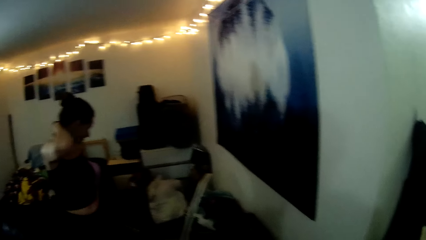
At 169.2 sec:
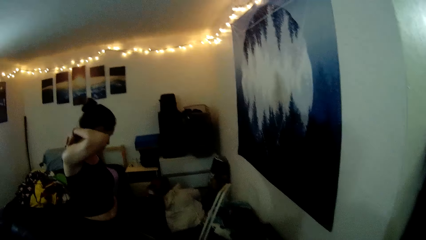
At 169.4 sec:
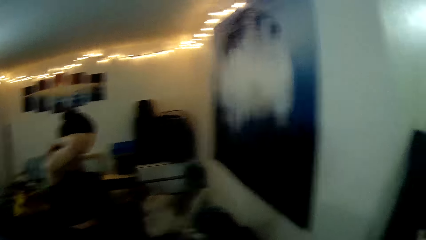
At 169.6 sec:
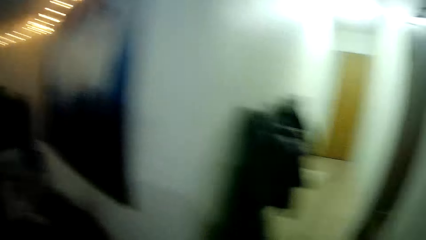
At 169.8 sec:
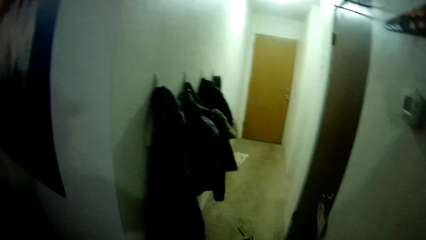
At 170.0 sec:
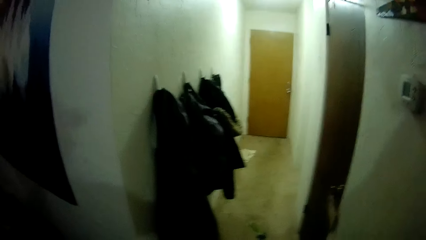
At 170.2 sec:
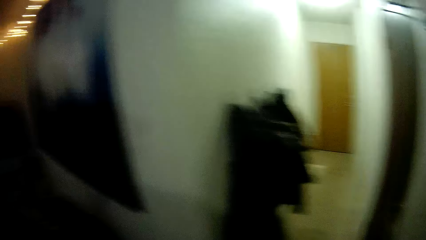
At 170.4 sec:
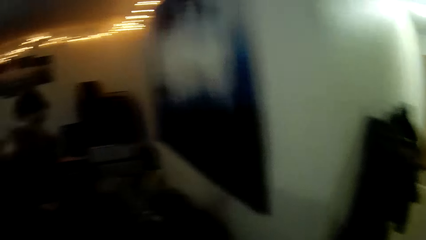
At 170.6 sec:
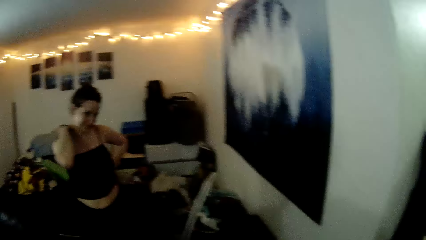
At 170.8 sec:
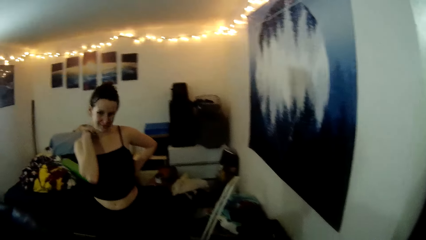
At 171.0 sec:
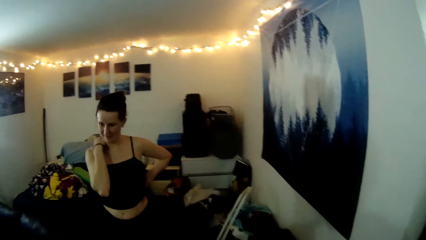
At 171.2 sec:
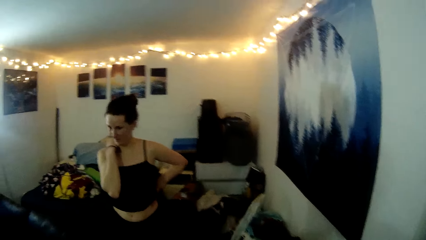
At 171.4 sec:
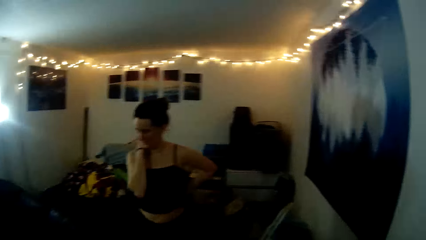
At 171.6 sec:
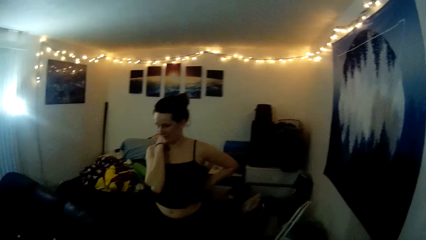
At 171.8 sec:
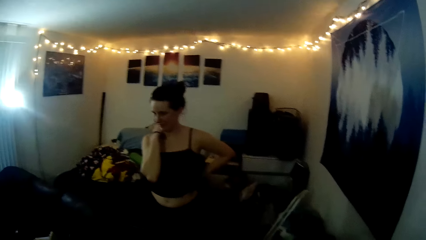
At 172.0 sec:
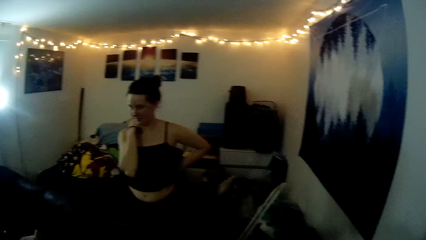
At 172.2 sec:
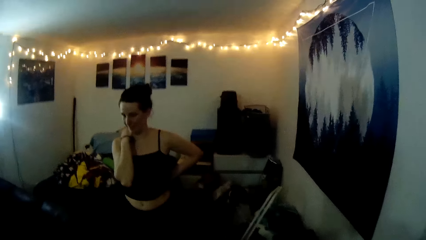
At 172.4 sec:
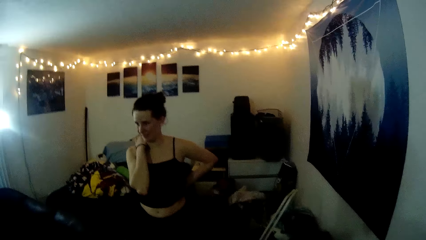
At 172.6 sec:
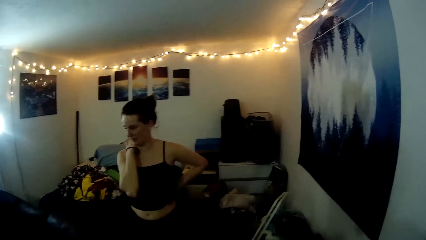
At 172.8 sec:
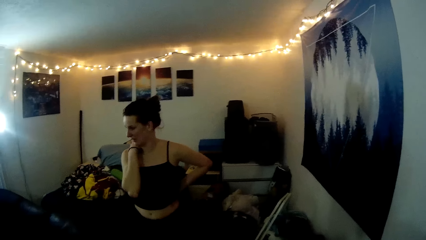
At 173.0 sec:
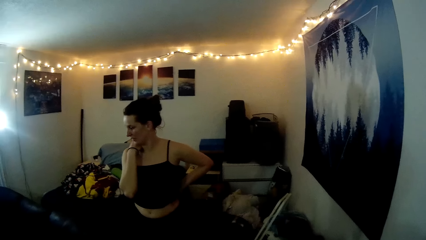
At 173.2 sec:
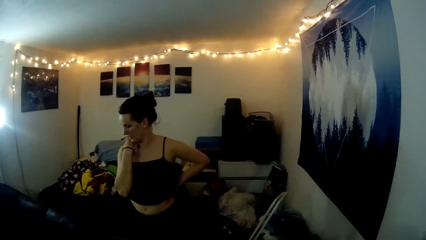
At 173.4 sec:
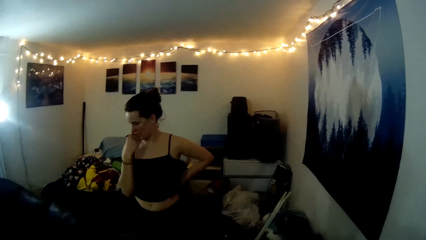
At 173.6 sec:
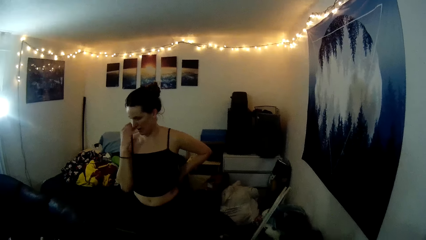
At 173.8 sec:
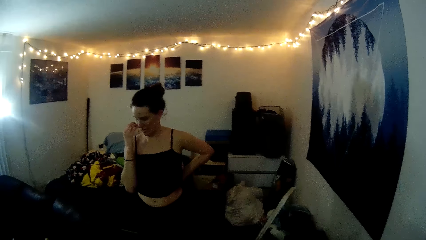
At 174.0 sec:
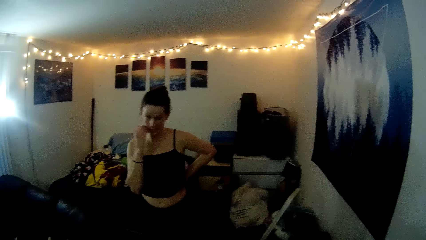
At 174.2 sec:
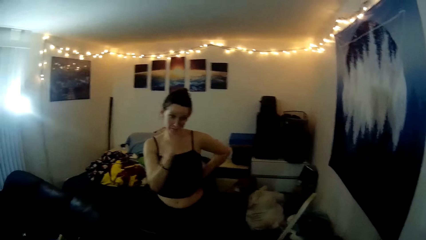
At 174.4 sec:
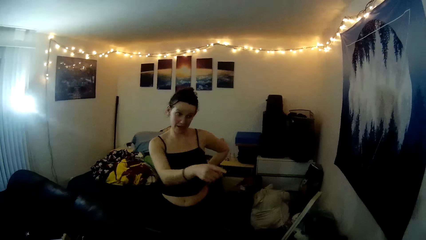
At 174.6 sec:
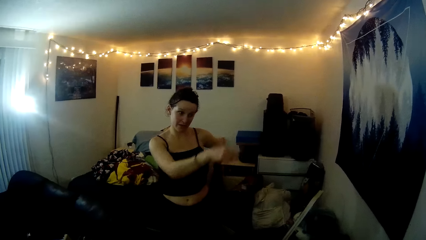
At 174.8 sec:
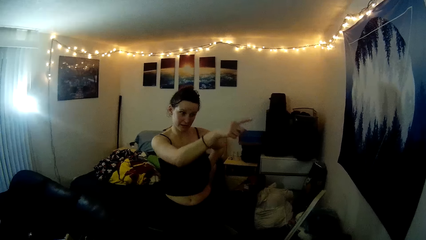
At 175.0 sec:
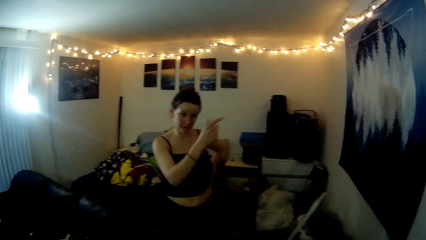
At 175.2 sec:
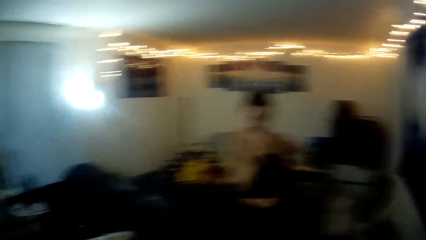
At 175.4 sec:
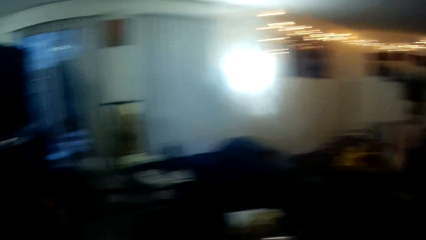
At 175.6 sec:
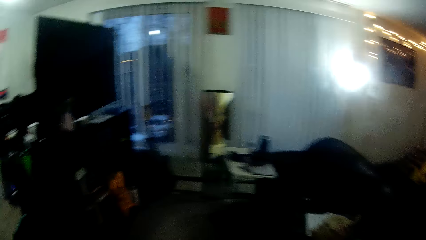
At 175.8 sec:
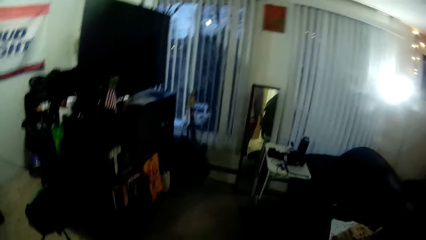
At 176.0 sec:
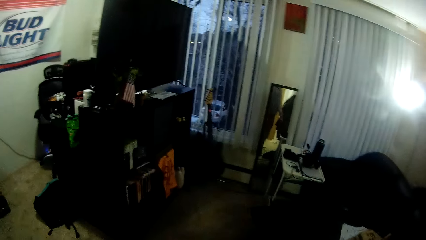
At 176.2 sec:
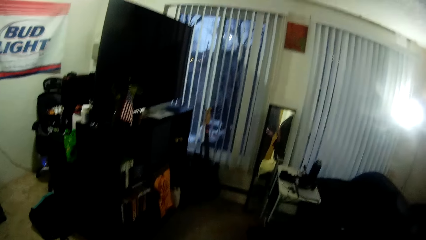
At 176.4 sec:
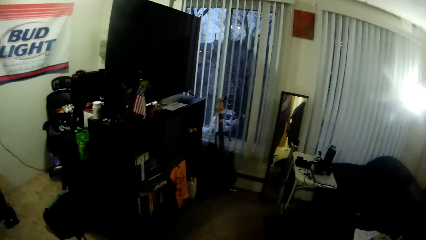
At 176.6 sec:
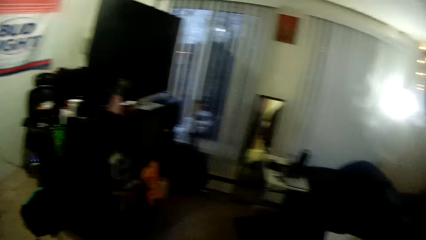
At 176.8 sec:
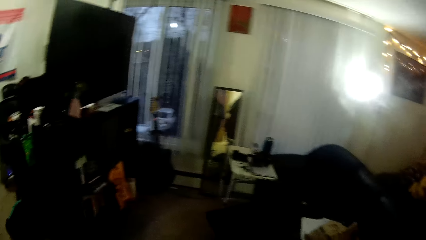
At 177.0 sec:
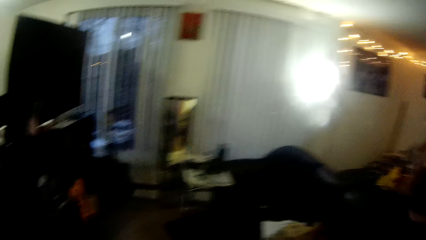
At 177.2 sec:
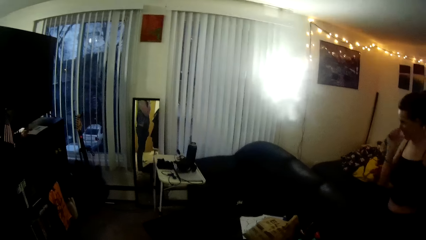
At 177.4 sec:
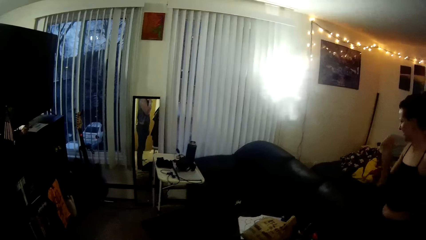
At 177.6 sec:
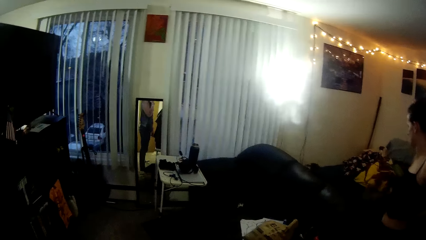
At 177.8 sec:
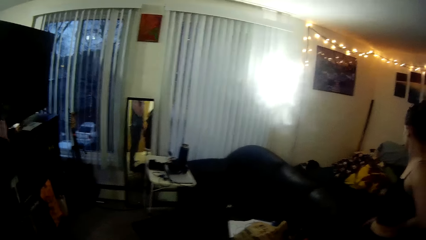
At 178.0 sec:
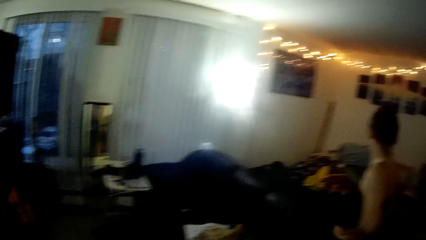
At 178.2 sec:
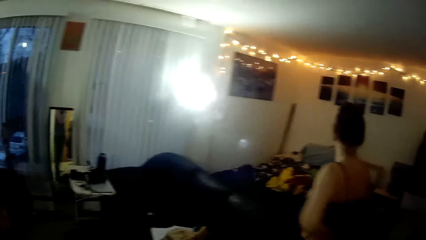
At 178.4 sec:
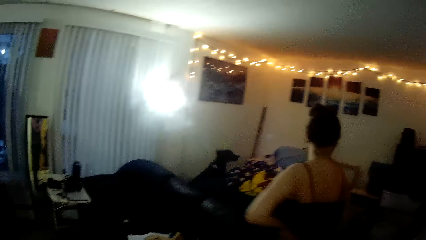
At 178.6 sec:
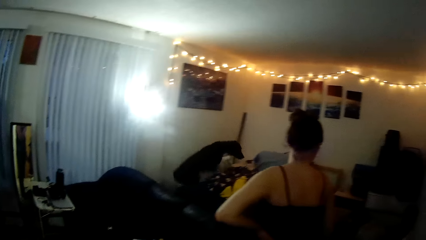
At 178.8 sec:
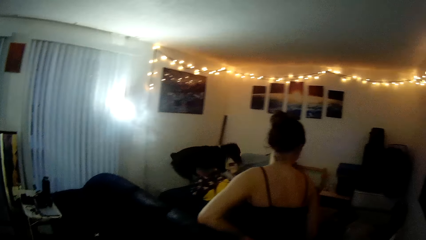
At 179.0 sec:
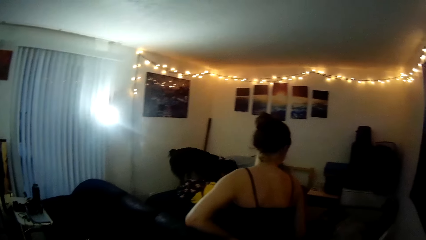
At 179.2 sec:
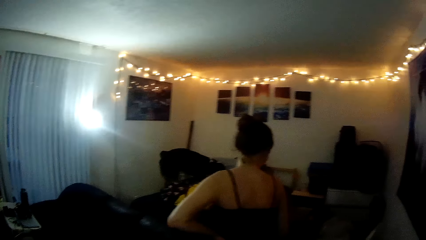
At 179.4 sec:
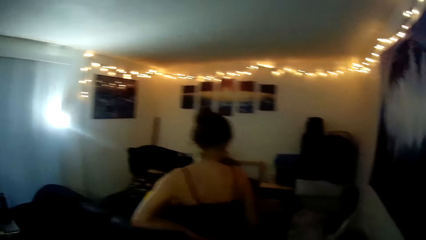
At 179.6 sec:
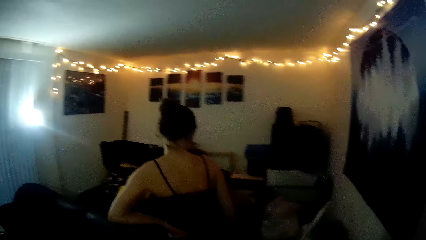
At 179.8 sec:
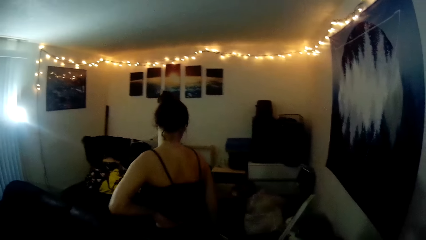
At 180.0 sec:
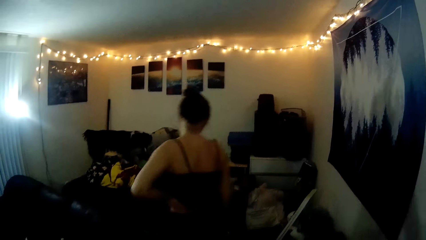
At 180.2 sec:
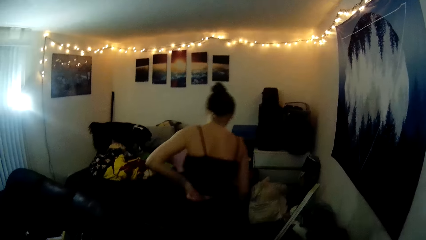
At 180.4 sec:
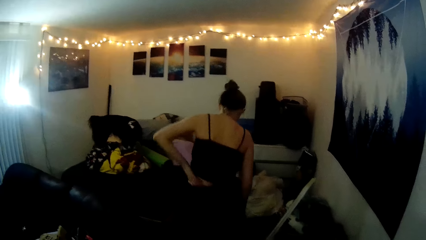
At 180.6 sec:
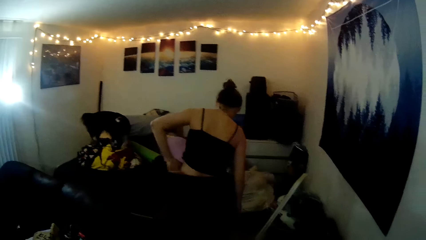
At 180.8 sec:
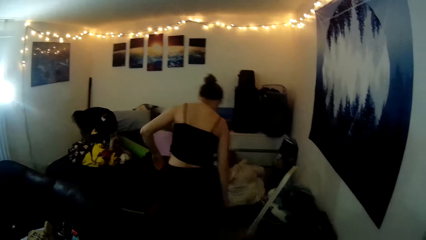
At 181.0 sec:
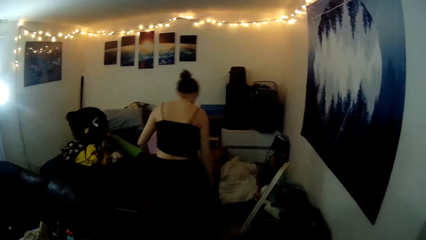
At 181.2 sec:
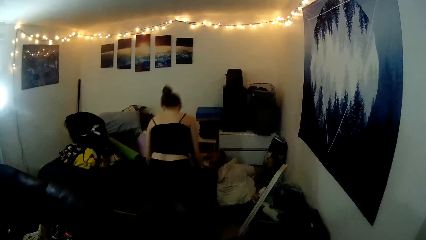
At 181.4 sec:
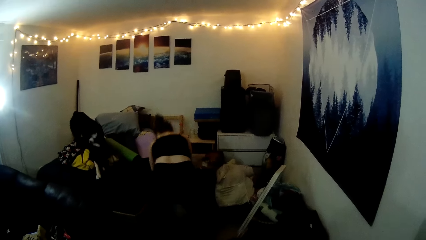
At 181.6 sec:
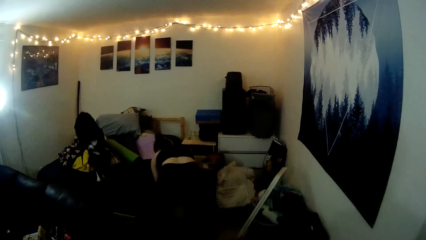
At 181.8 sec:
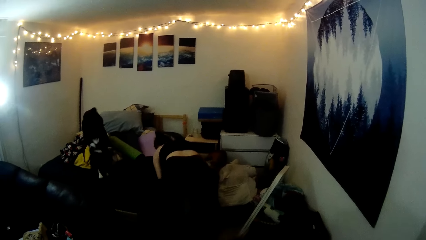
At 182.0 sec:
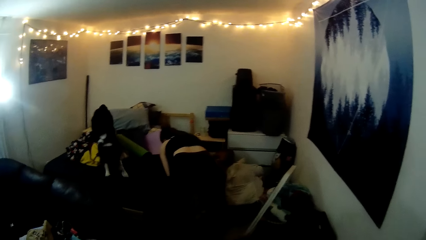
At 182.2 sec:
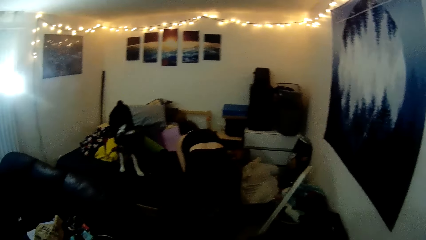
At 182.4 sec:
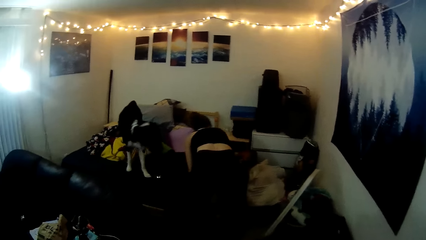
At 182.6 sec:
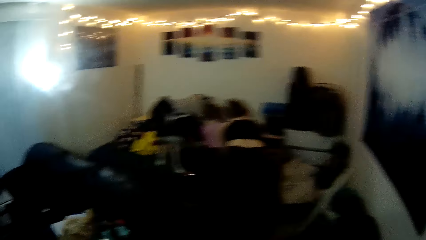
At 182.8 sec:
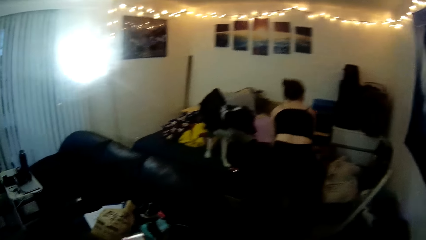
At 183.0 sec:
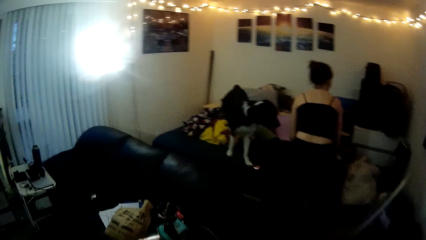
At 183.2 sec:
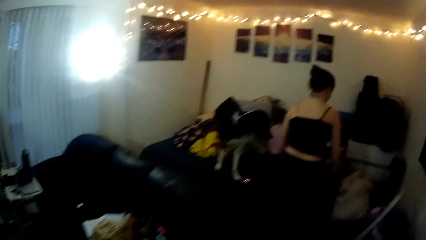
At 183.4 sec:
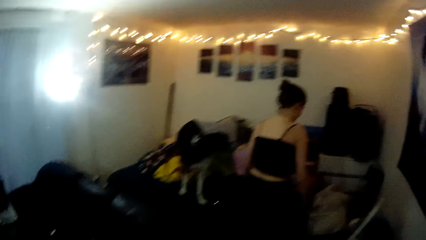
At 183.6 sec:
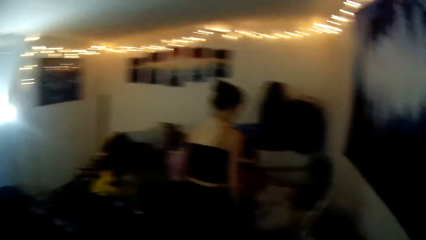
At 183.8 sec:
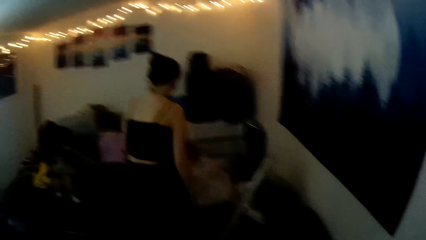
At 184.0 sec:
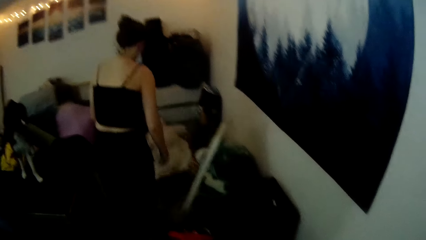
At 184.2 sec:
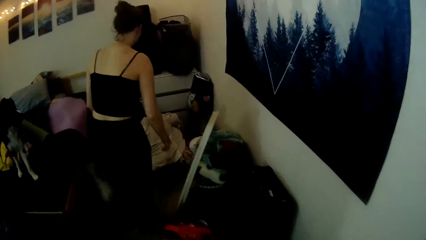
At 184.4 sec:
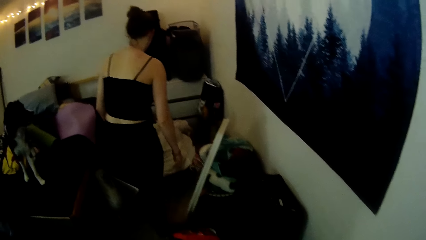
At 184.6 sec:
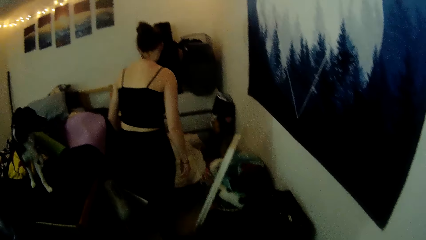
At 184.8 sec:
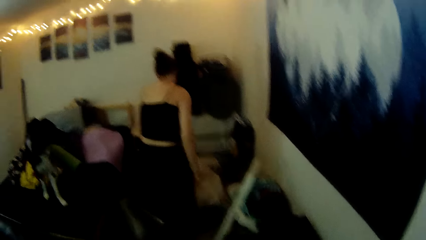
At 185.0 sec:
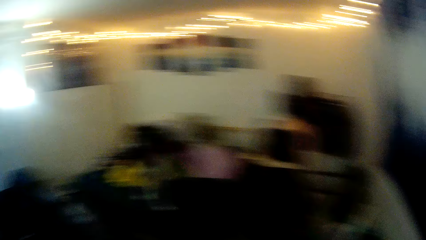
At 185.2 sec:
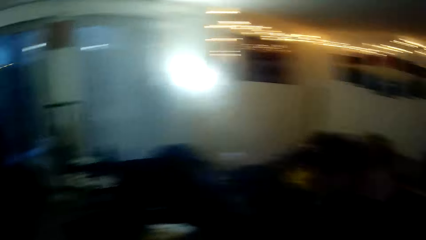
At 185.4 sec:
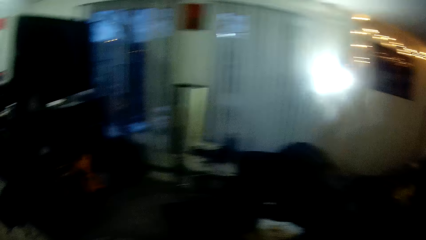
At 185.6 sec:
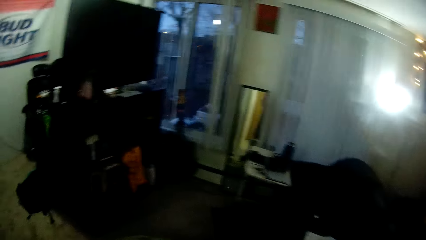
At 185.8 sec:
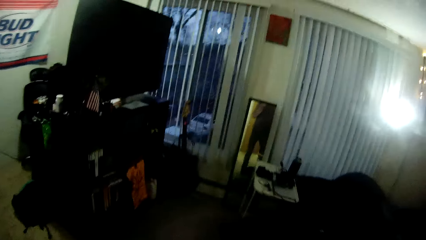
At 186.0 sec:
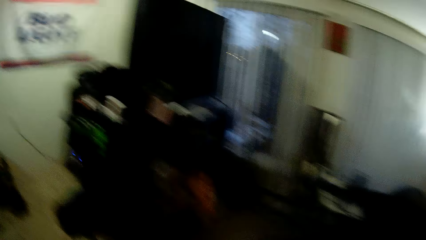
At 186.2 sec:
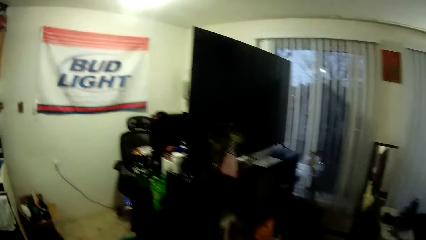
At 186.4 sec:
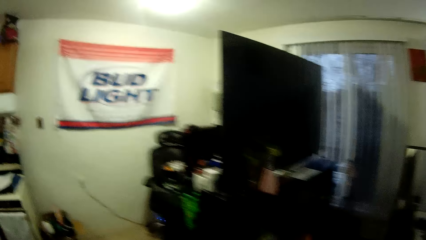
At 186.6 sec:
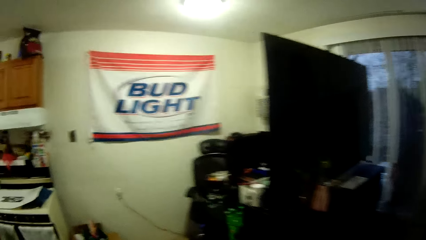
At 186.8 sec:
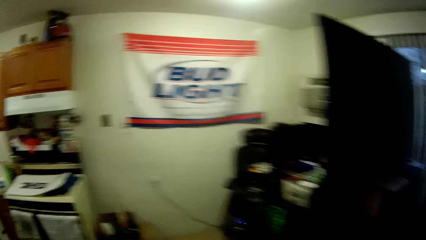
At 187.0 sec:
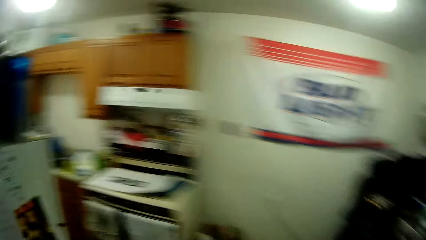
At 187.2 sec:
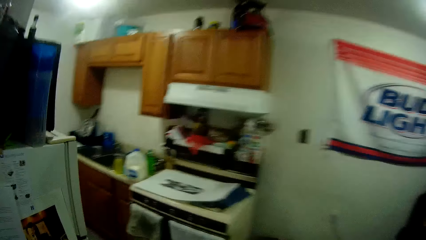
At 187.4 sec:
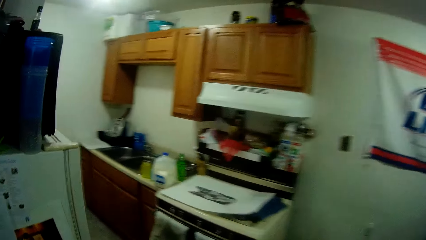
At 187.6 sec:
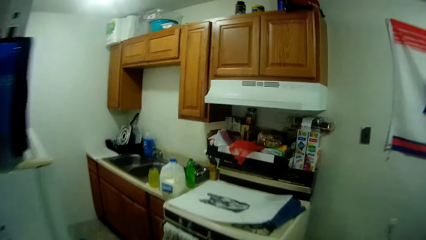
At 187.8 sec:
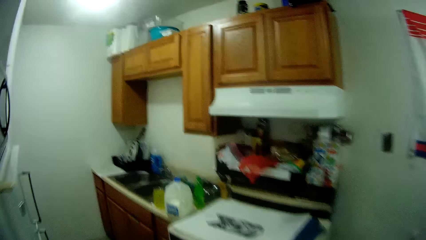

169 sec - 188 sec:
The lady looks around. The camera wearer looks around. The lady points with the finger and converses. The camera wearer talks to the lady. The lady looks around. The camera wearer looks around. The lady steps forward, touches something, and steps forward. The camera wearer walks around in the house.
